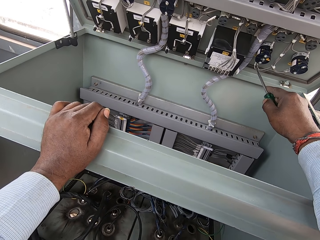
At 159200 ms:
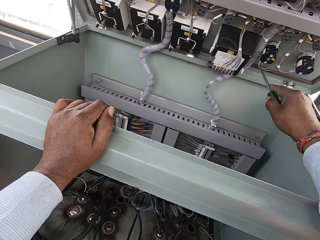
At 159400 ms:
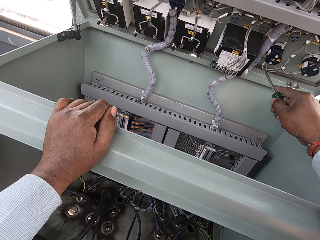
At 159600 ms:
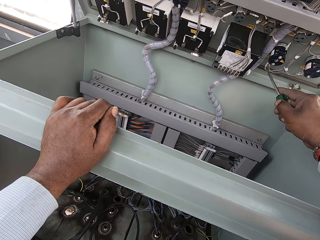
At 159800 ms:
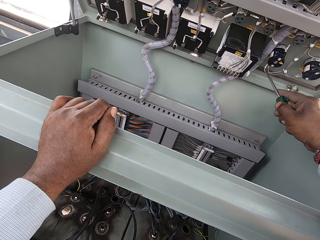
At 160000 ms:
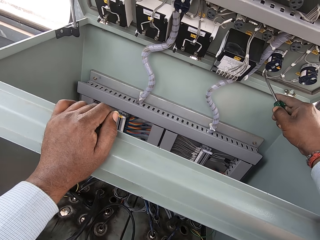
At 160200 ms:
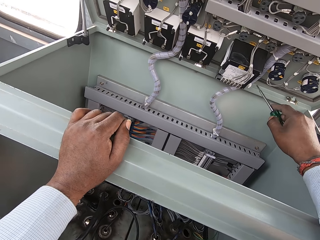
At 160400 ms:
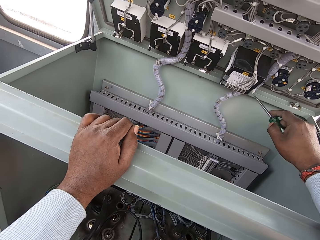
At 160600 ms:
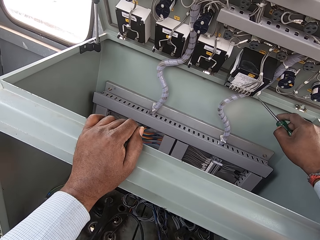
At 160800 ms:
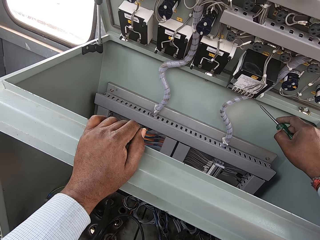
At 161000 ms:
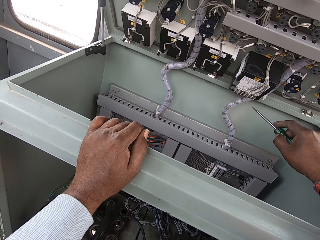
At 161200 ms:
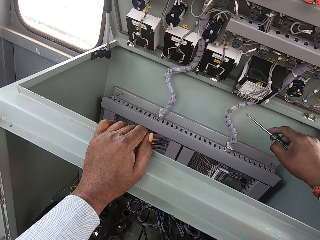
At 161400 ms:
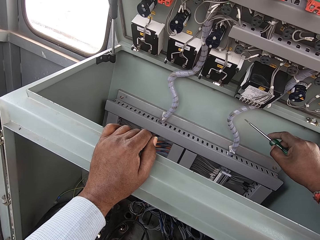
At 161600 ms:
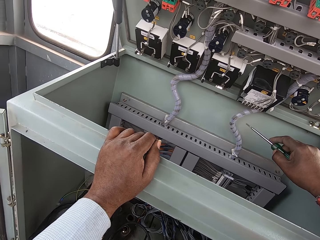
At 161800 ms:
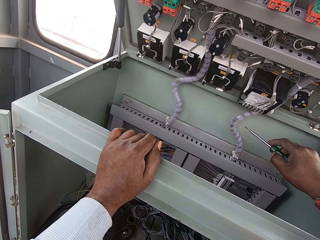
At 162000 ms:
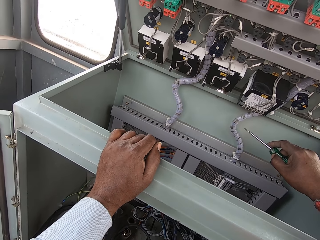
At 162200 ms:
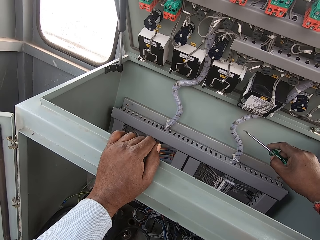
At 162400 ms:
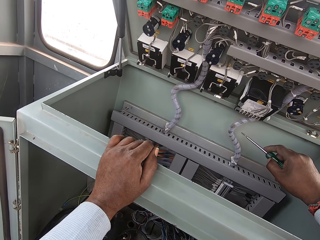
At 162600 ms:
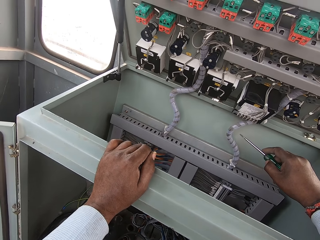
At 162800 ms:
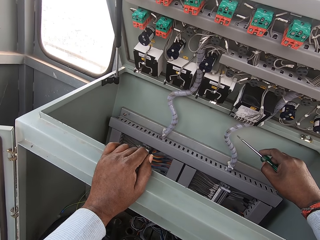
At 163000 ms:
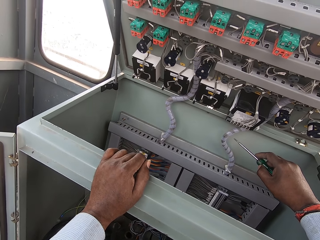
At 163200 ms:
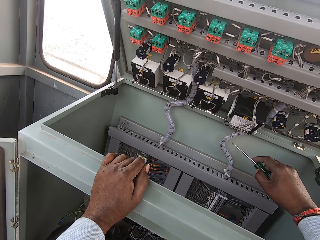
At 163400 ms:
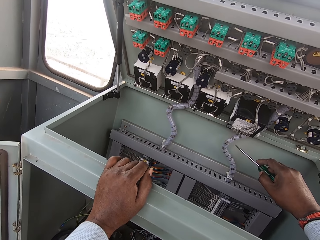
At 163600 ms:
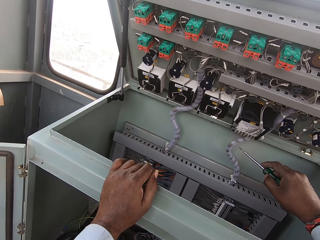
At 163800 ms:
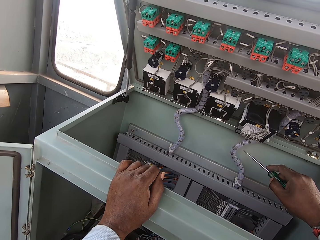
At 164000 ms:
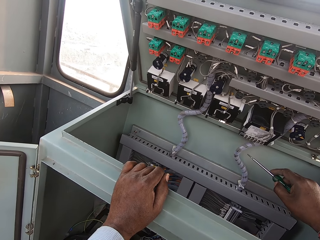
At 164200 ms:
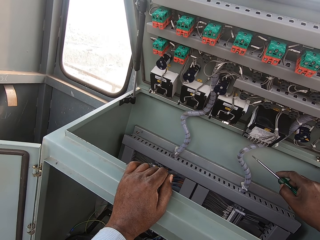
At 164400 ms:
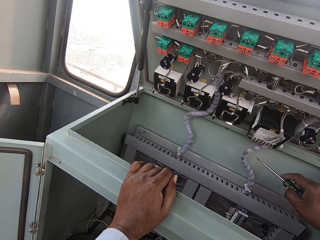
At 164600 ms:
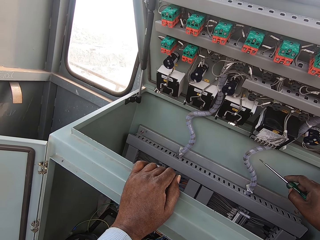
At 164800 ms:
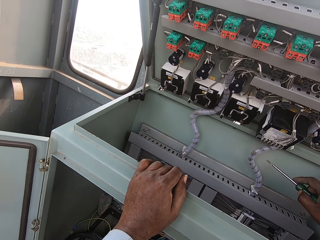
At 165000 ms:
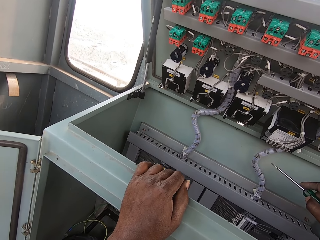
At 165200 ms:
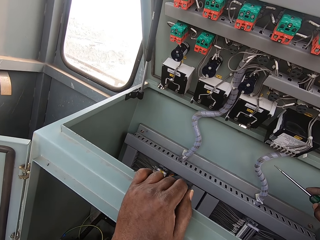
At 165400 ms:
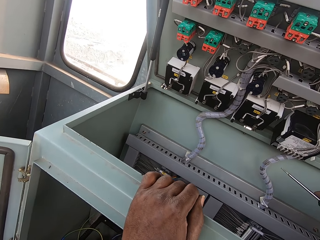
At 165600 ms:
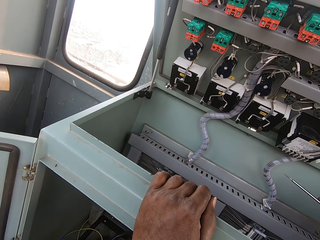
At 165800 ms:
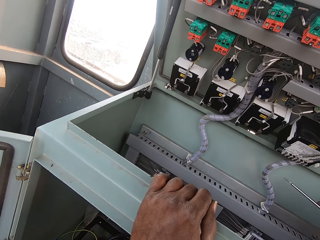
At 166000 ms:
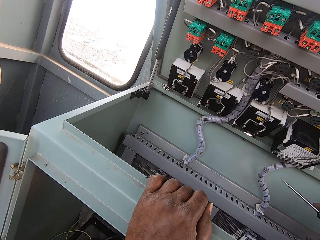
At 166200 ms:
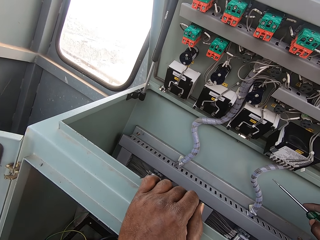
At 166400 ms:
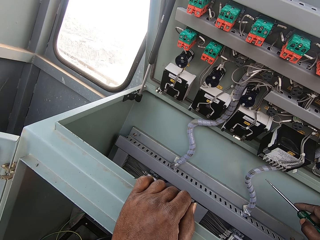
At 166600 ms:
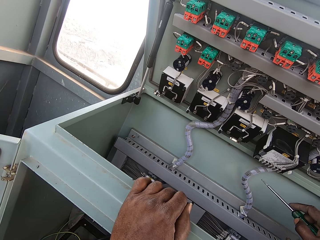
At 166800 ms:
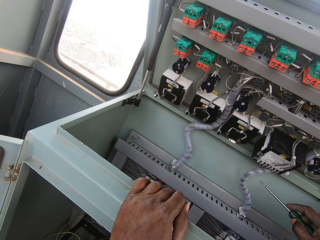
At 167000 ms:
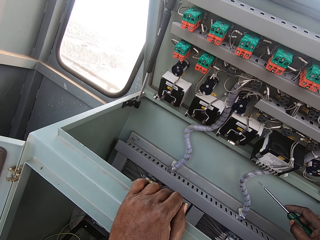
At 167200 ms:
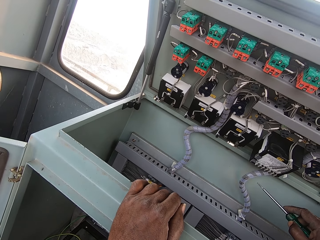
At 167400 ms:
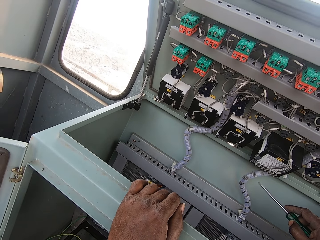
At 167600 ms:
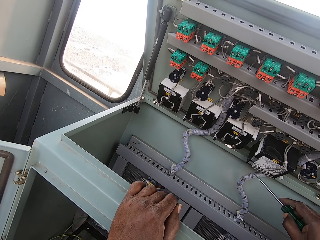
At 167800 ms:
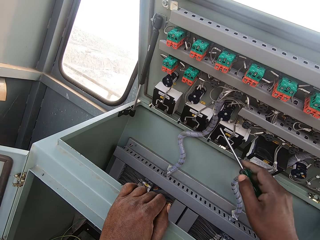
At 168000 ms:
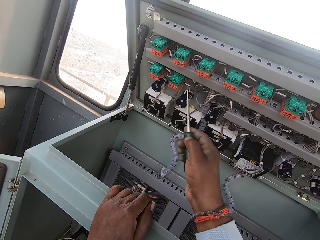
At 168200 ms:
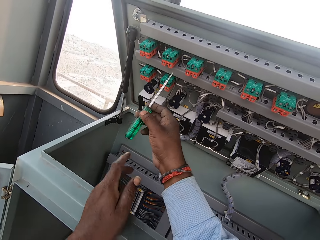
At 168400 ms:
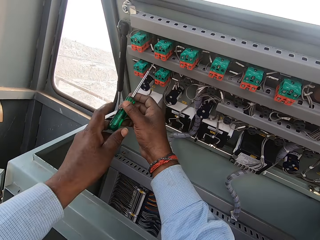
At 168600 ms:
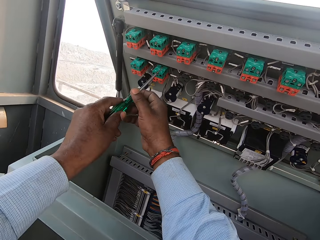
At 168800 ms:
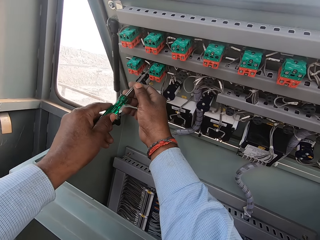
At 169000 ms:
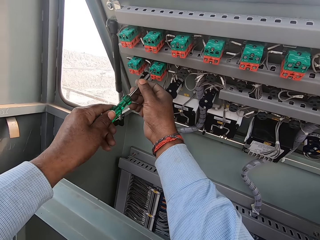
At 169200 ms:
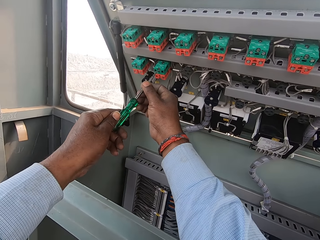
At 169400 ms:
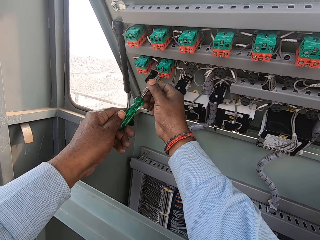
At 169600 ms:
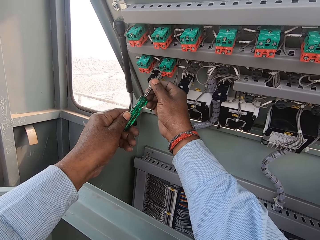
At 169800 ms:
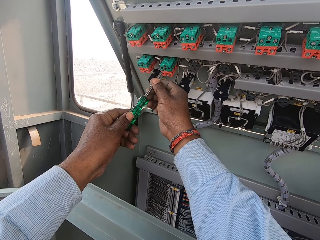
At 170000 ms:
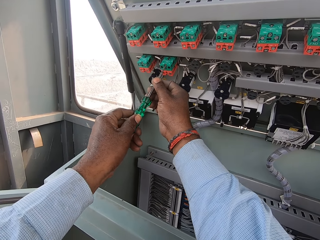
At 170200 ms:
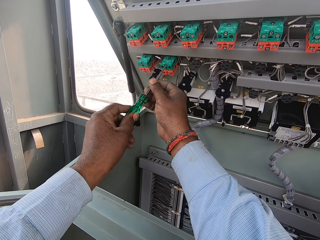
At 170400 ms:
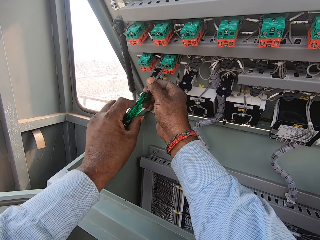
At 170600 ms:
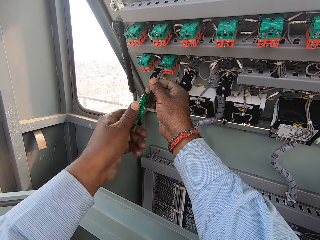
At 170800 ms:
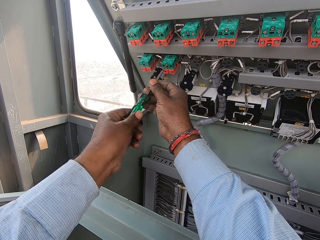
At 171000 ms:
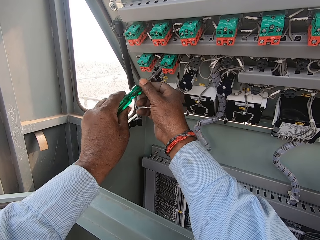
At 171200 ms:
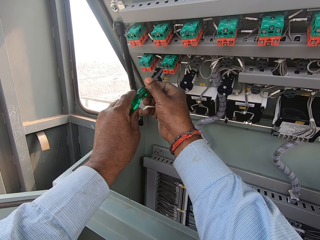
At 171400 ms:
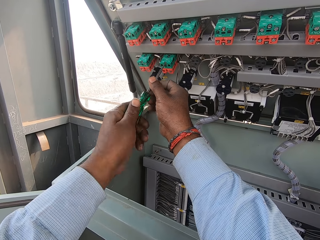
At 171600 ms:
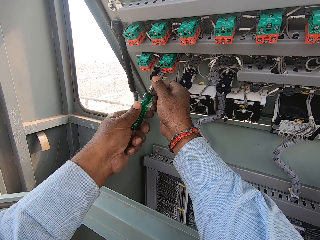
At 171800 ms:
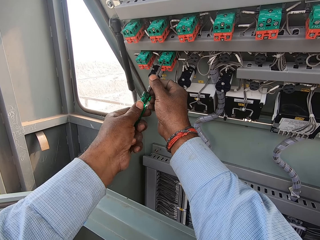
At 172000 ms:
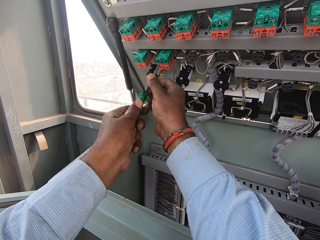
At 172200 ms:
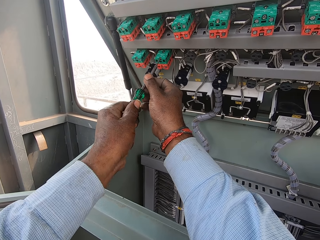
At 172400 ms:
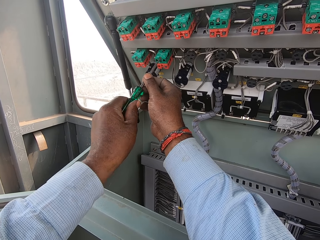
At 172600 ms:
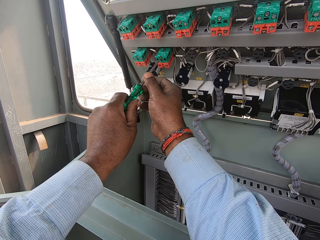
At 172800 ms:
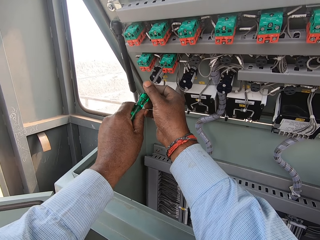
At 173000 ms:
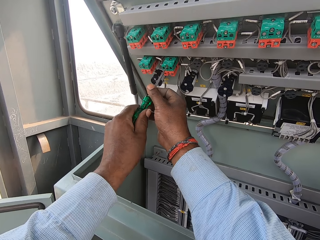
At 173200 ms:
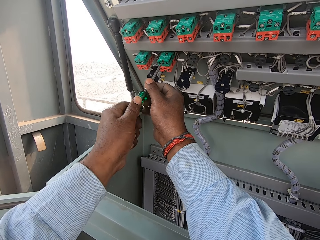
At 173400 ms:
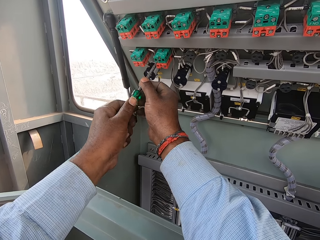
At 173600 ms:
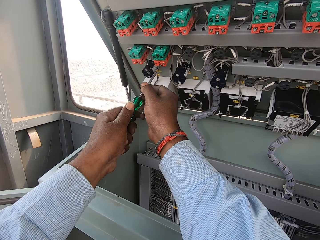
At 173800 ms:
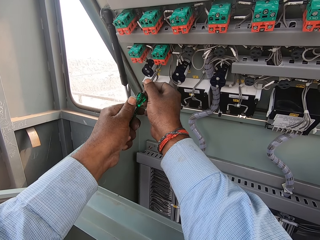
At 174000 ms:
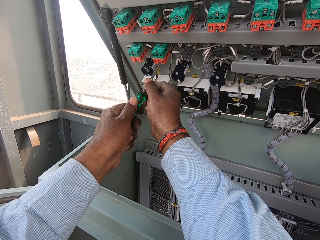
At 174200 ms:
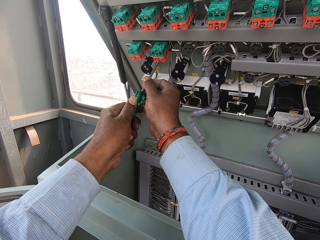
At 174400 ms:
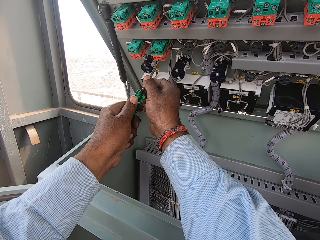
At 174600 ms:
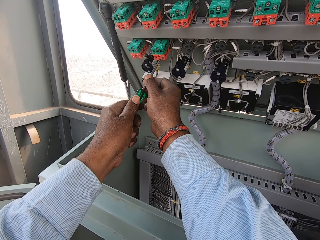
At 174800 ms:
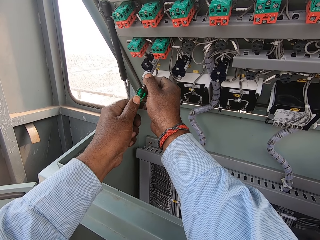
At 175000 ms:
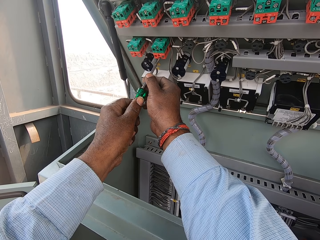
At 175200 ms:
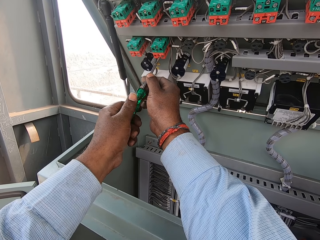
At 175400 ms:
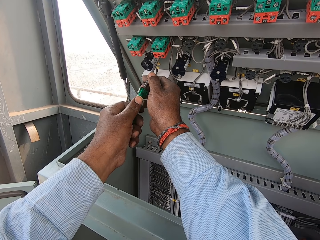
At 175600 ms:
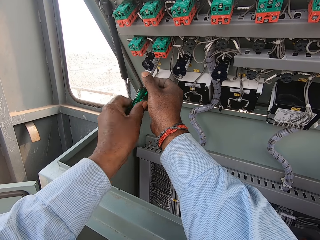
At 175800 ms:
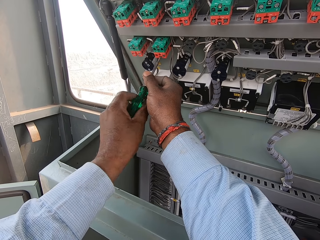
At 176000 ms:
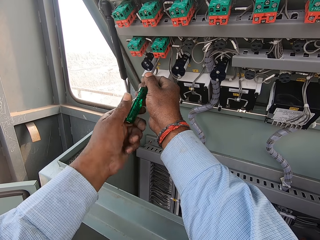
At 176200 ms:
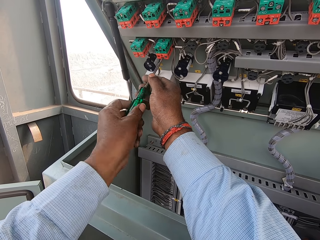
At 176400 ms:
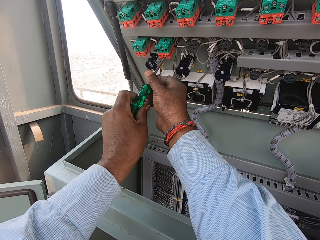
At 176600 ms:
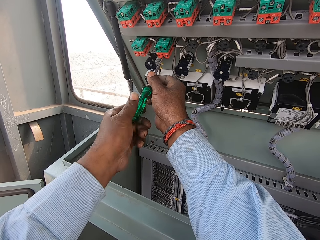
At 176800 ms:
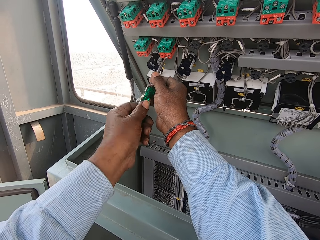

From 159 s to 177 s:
The camera wearer looks around. They remove a screw with the screwdriver. They tighten the bolt.

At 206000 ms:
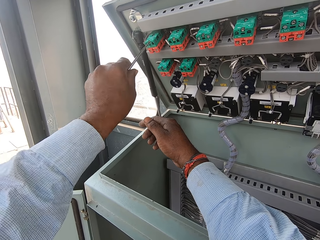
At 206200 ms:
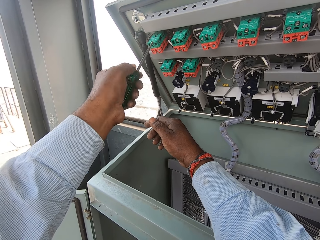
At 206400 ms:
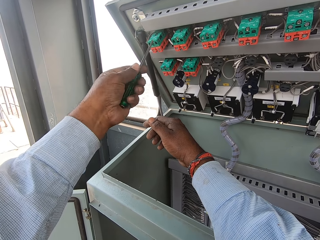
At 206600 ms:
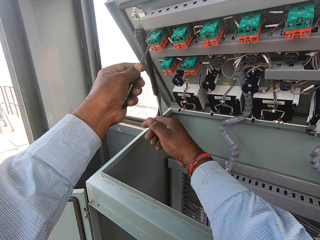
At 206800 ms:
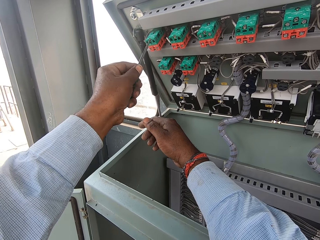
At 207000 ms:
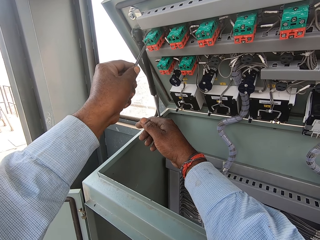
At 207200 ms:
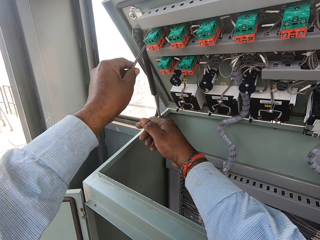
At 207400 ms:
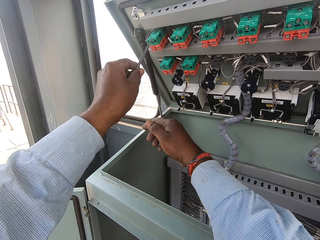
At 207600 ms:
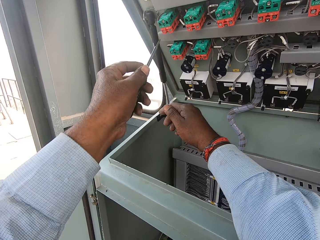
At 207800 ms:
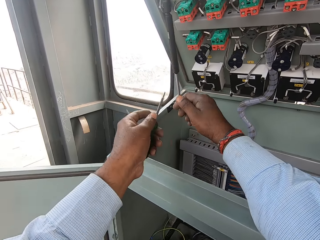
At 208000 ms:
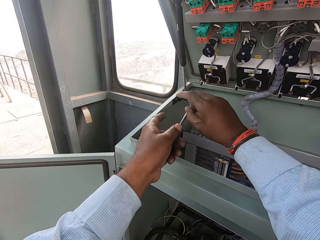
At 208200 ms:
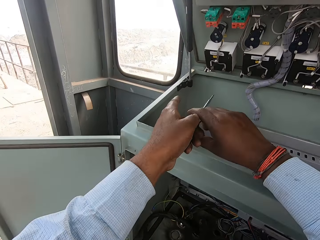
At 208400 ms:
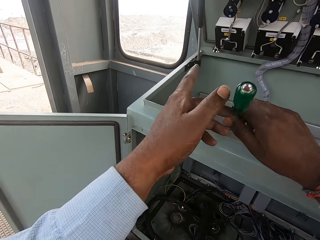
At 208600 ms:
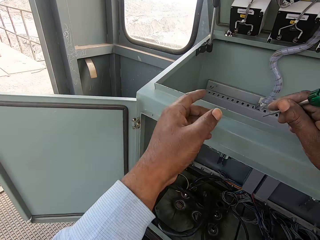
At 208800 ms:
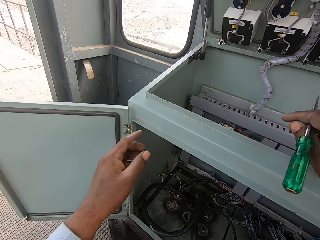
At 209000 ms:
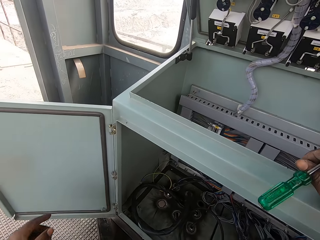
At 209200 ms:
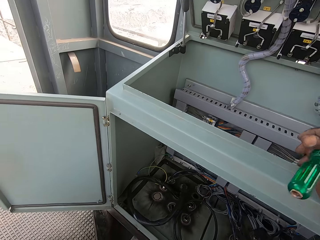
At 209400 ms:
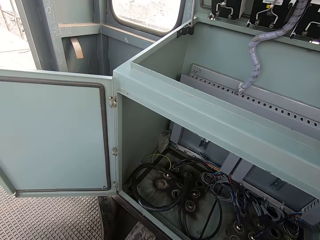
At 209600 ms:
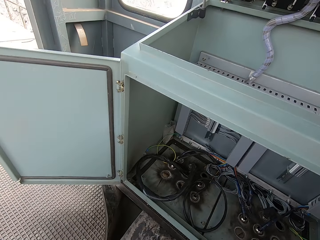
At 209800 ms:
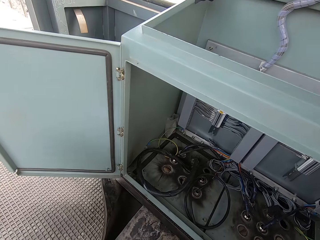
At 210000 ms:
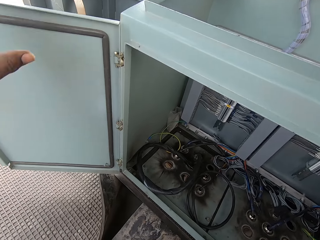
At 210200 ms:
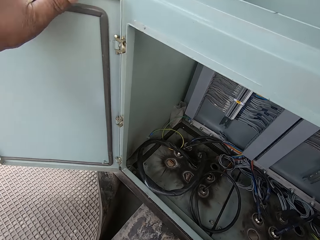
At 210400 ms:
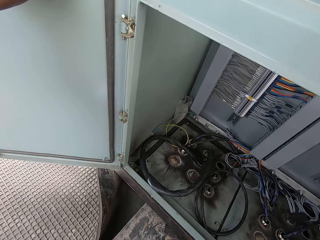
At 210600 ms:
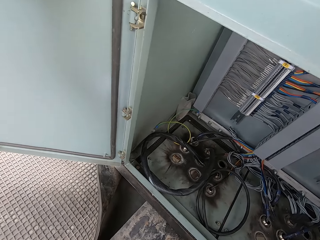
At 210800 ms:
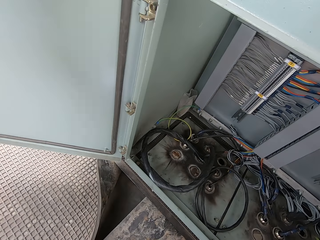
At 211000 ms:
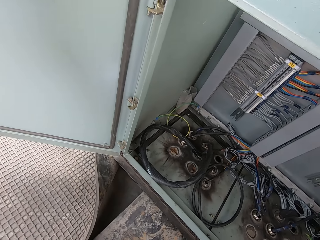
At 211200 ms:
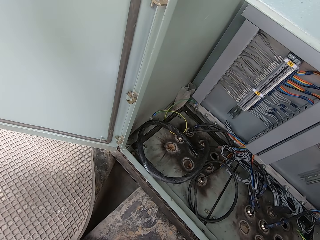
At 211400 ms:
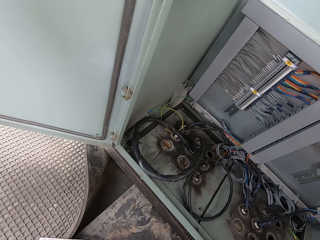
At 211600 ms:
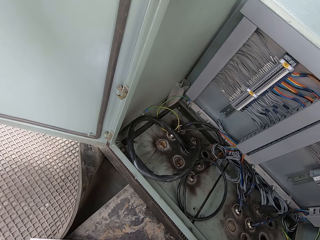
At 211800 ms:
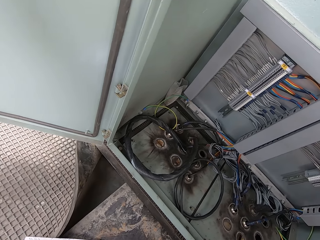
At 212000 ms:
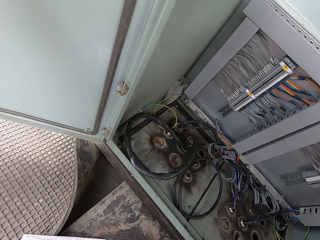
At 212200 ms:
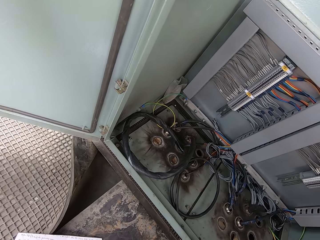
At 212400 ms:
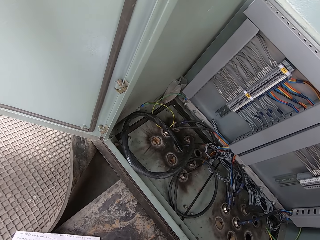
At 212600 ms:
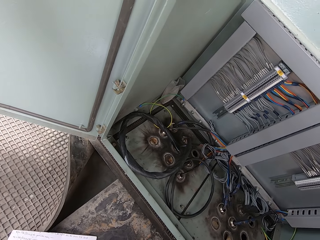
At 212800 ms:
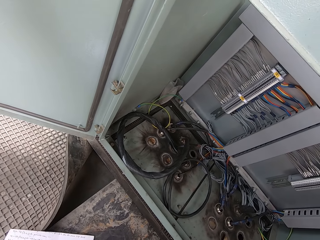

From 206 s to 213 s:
The camera wearer lifts the screwdriver. They look inside the box.
